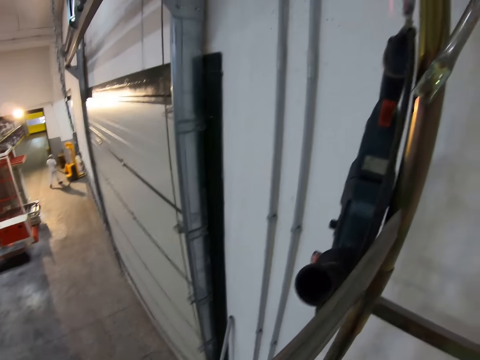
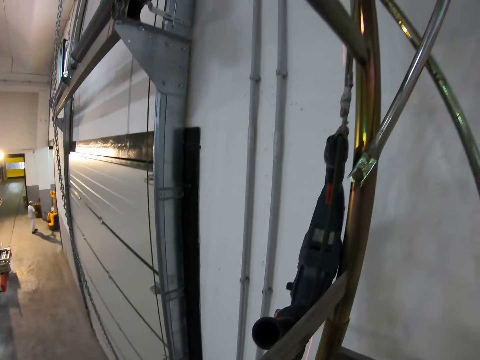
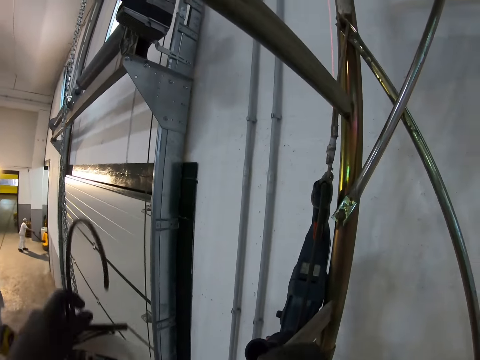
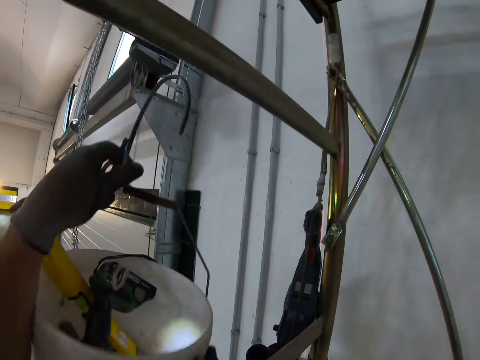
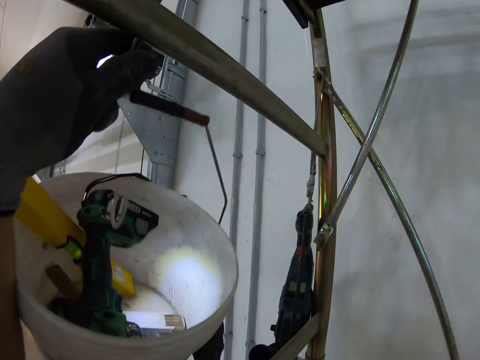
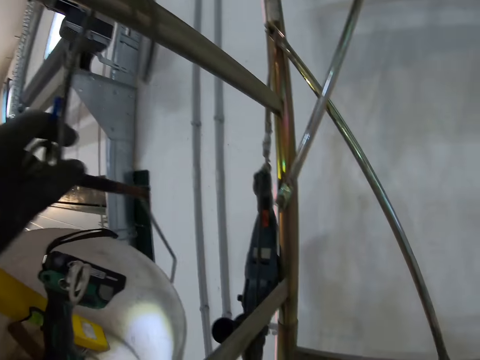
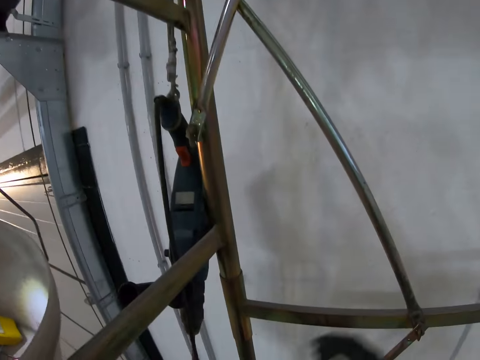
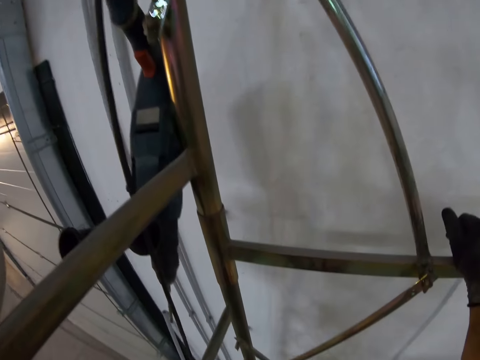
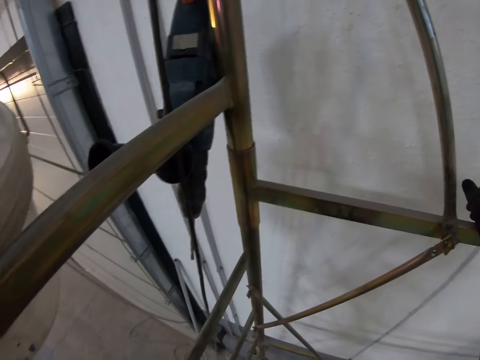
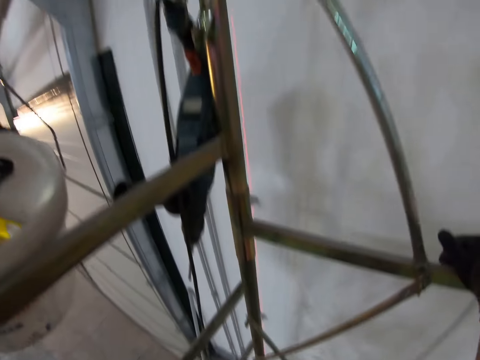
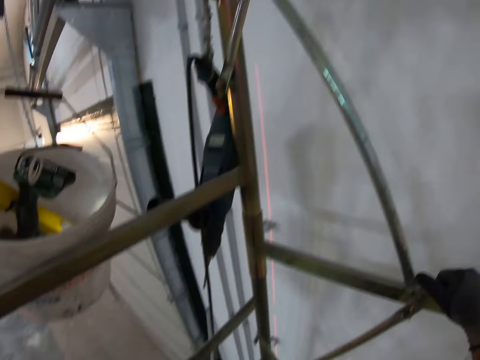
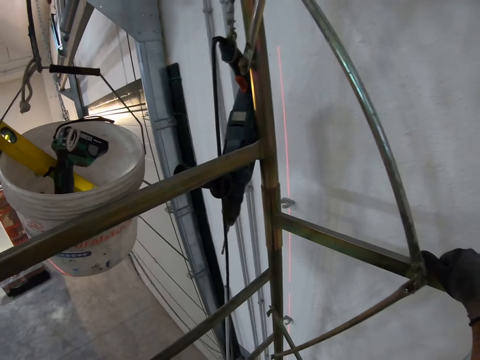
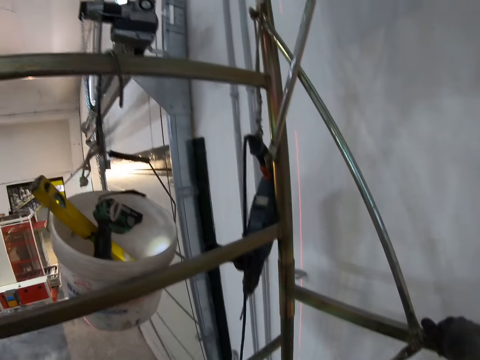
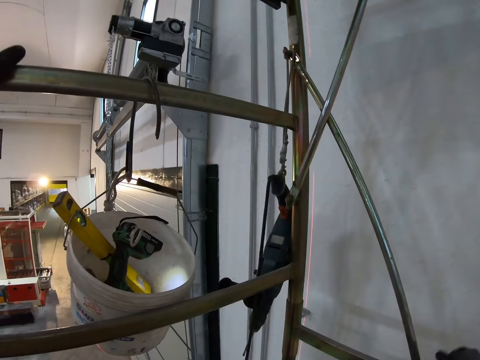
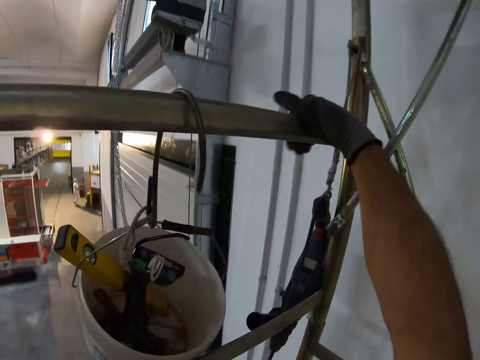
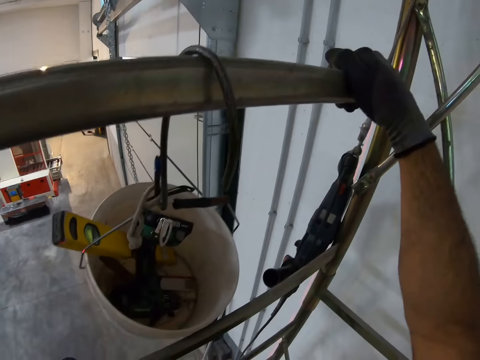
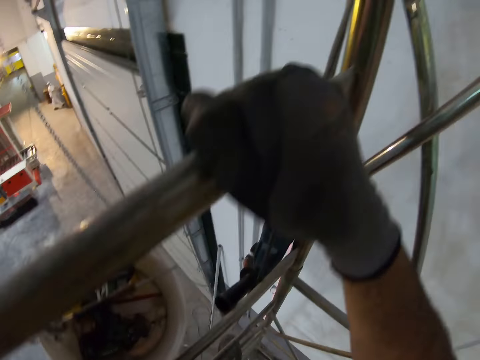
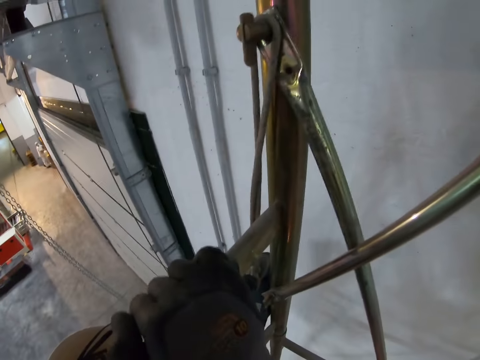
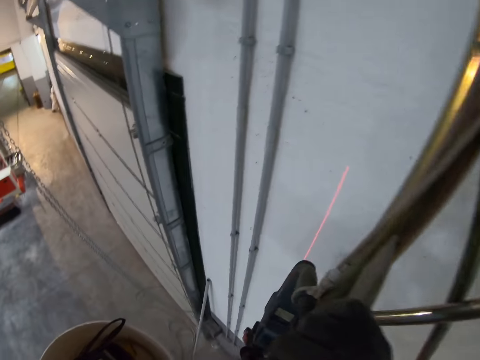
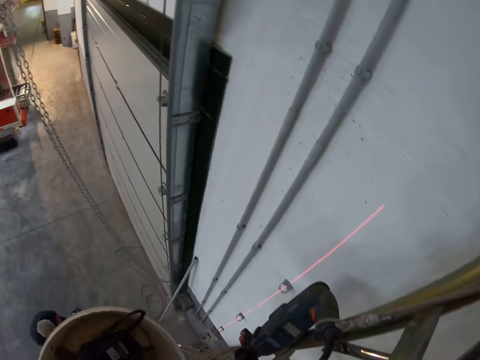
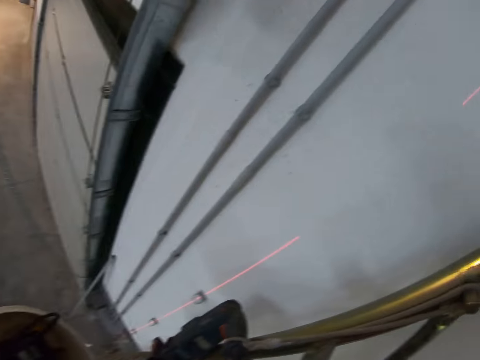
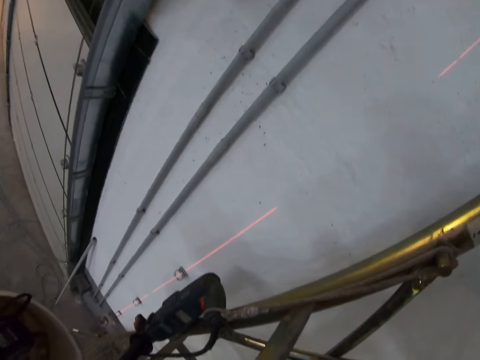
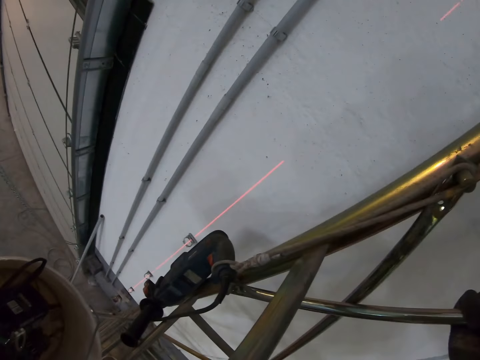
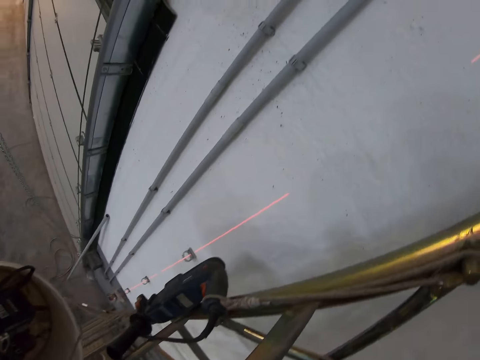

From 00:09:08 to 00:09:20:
The camera wearer lifts a bucket. They hook the bucket with the tools on the ladder step. They climb up the ladder.

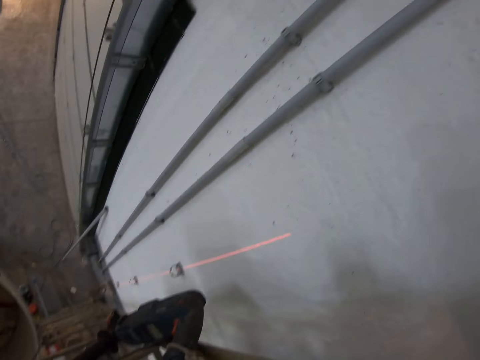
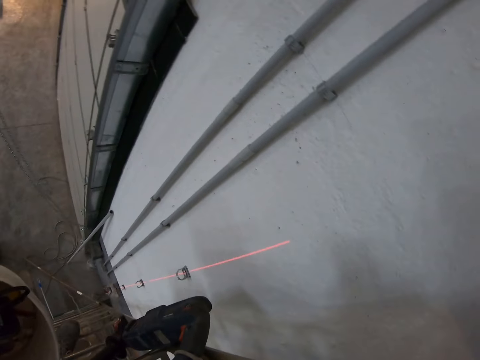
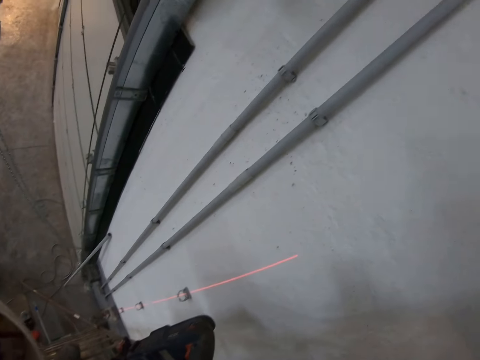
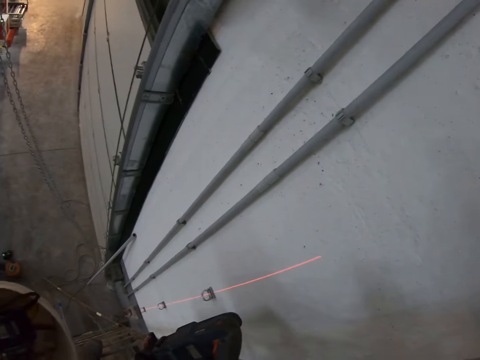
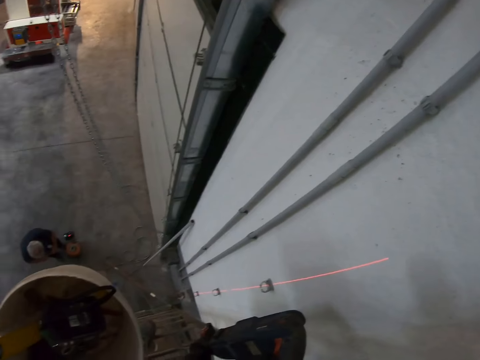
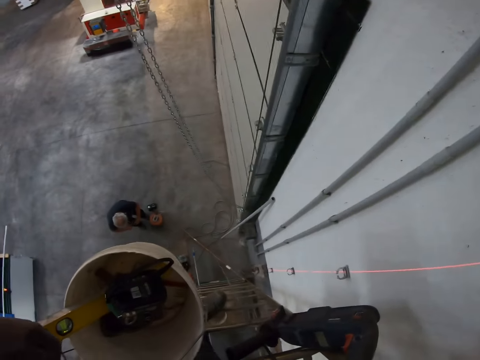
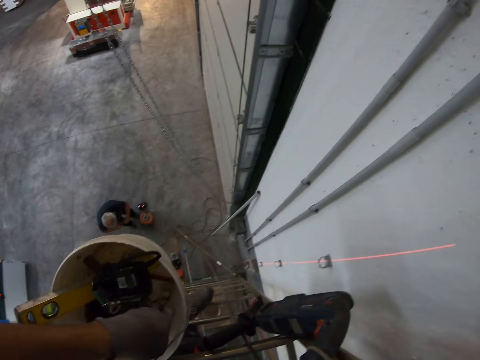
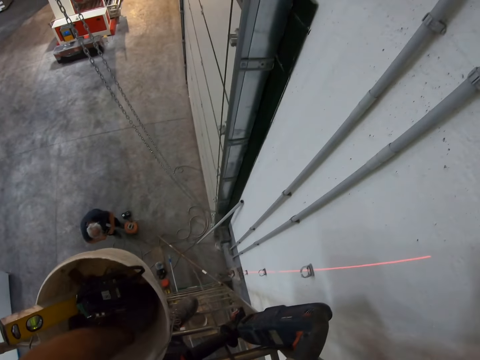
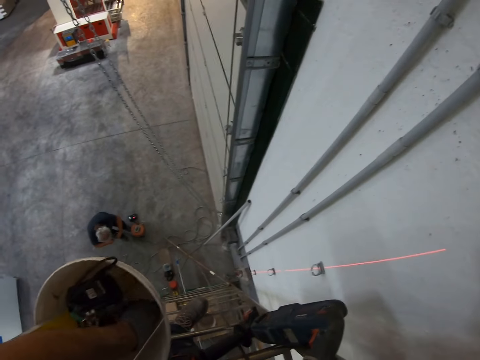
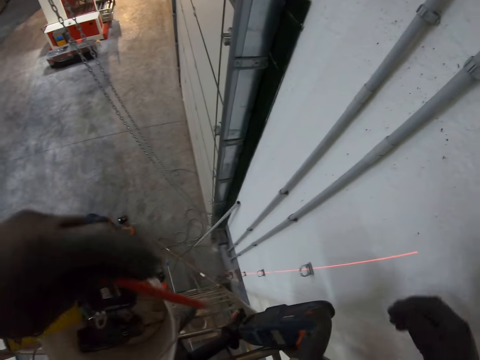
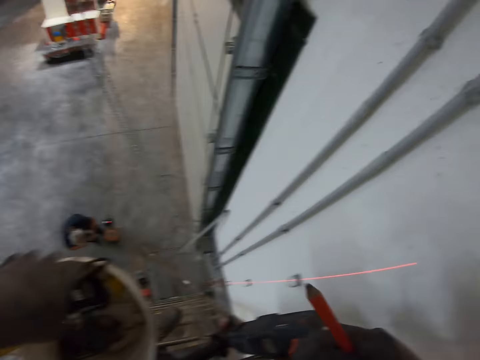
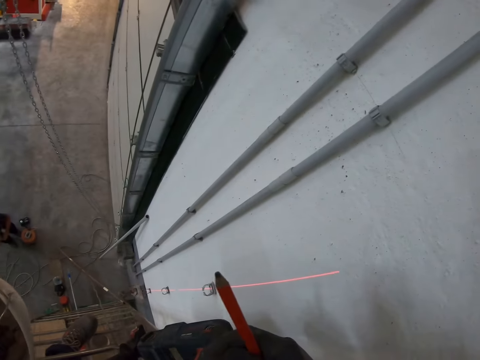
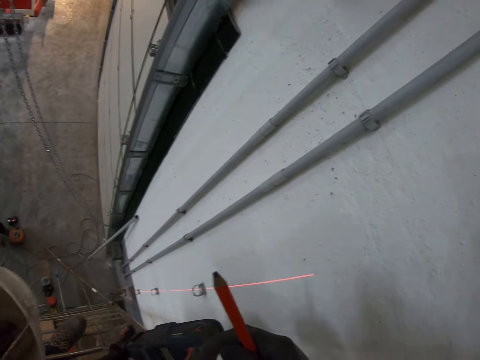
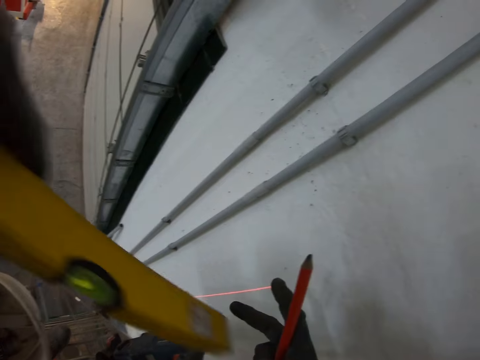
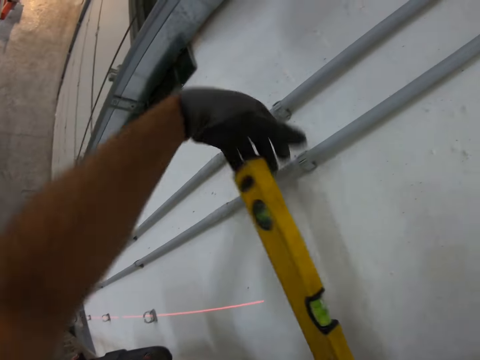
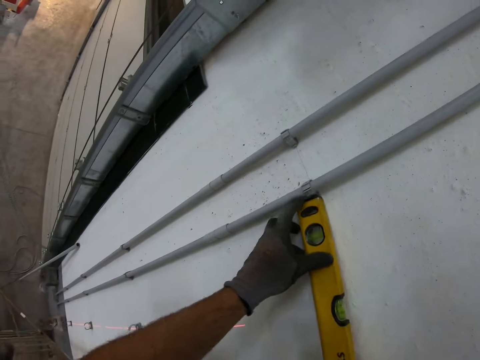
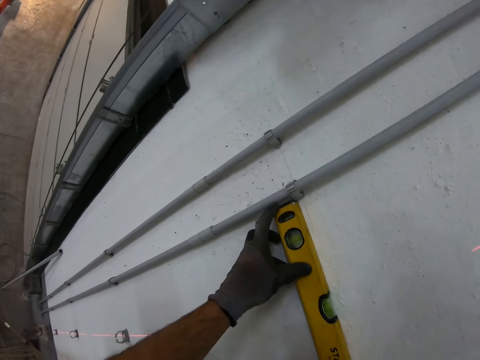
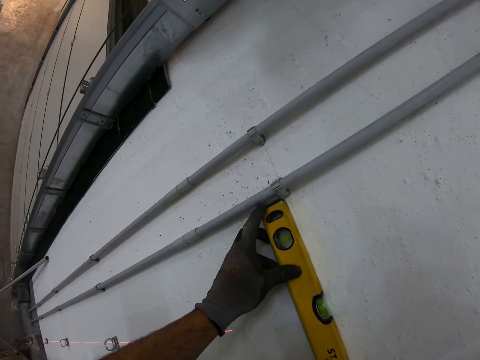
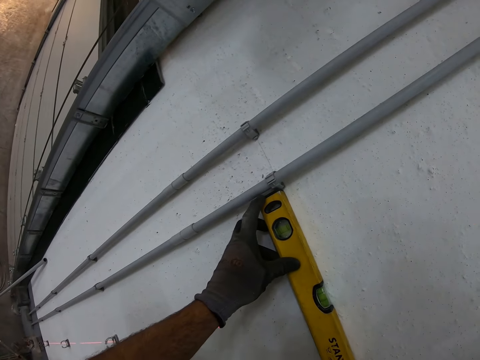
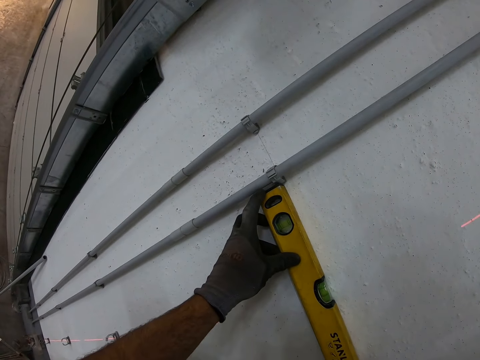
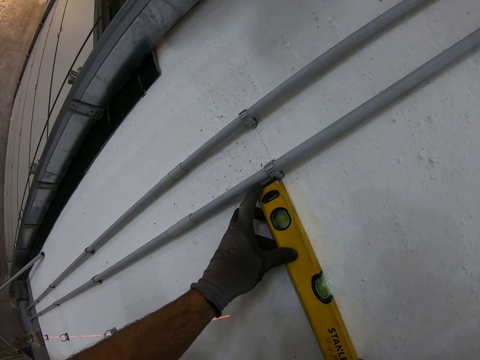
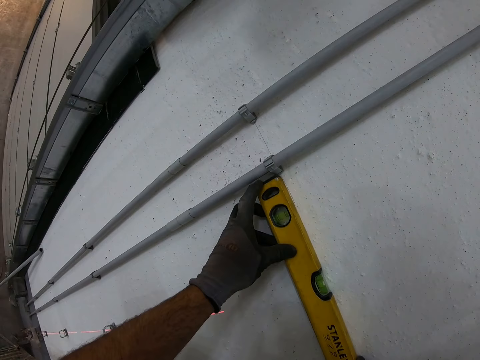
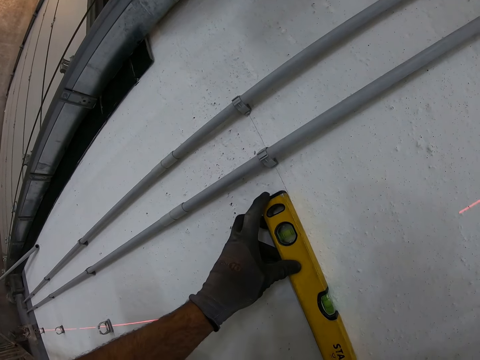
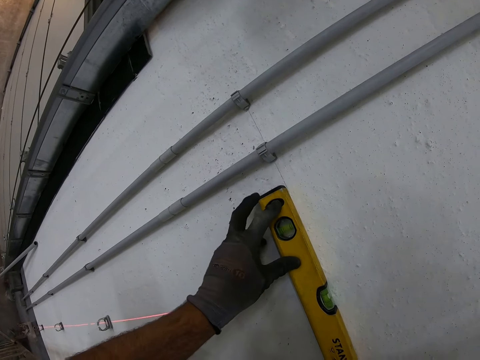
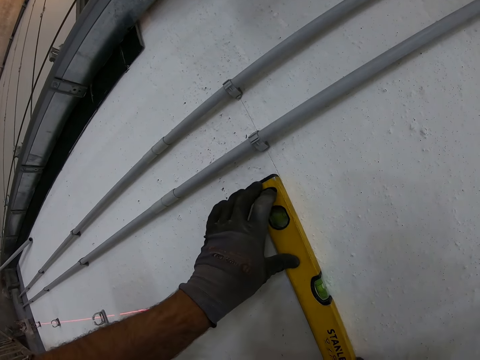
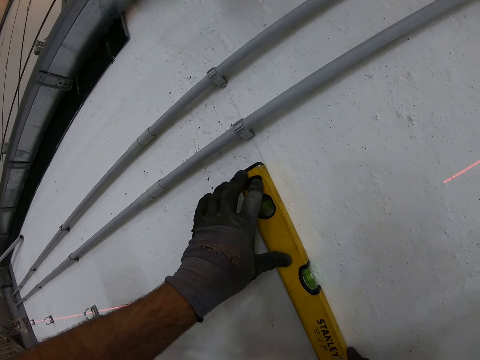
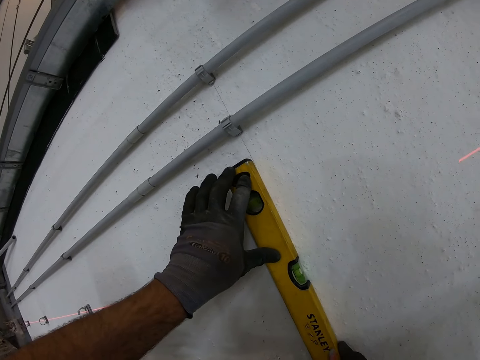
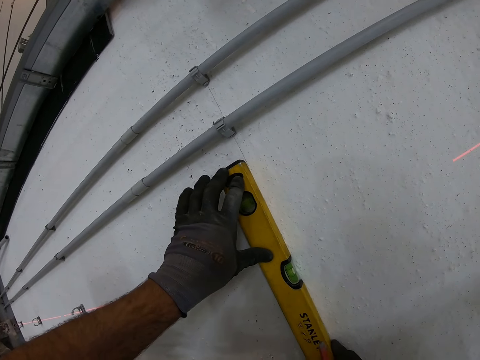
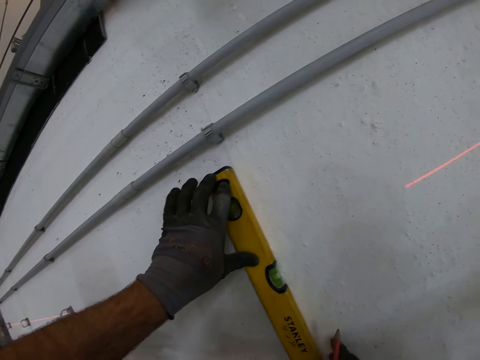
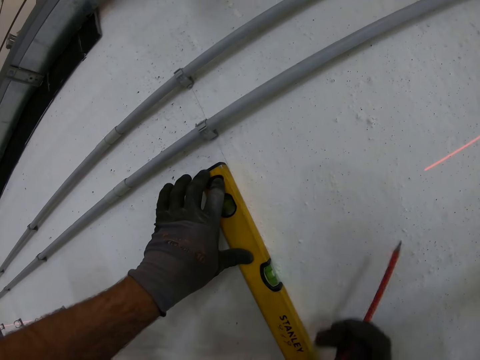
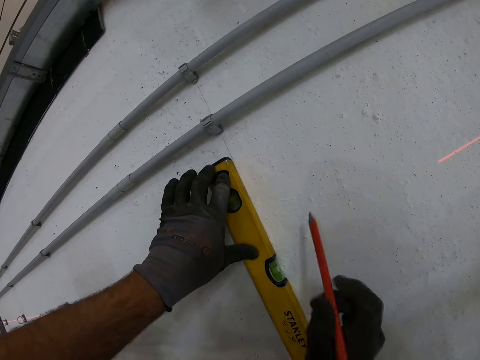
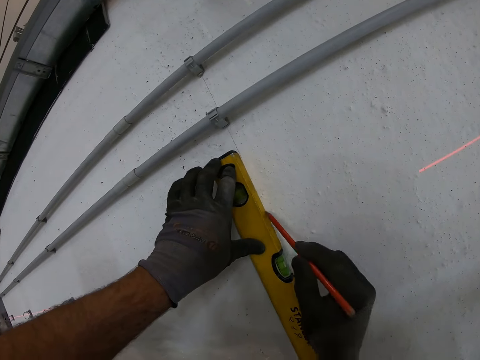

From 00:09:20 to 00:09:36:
The camera wearer looks at someone. He picks up a pencil from the bucket. He places the pencil on his right hand. He lifts a water gauge or spirit level from the bucket. He measures the wall with the spirit level. He places the water gauge on the wall. He adjusts the water gauge on the wall. He marks the point with the pencil.
